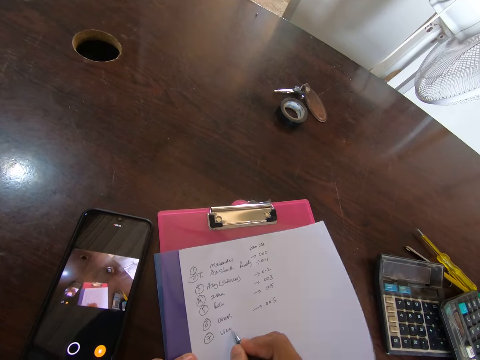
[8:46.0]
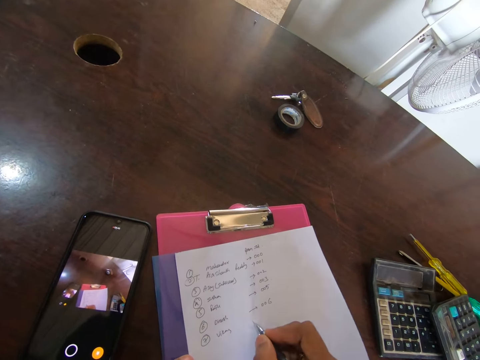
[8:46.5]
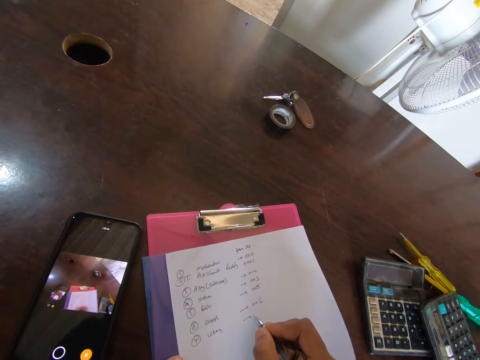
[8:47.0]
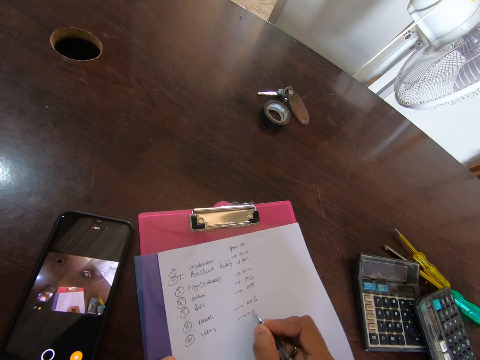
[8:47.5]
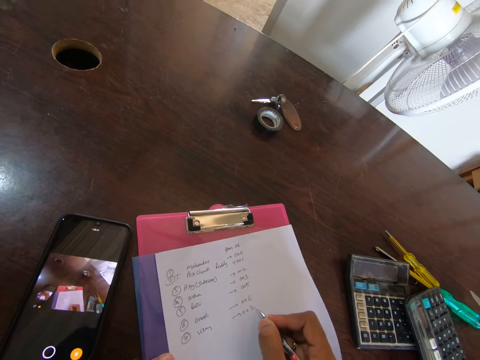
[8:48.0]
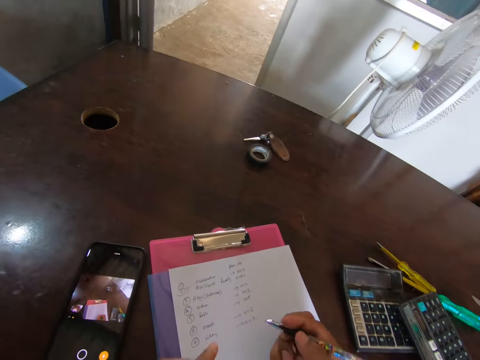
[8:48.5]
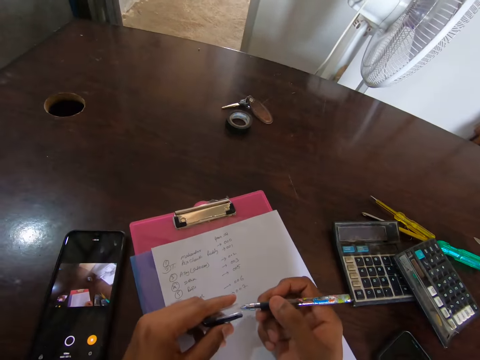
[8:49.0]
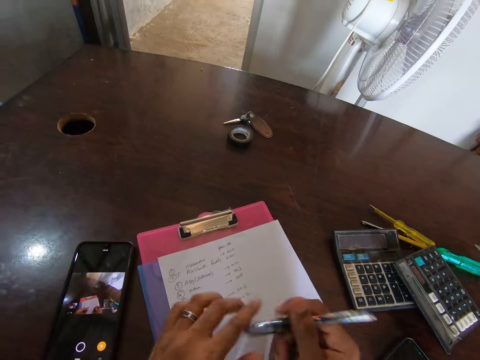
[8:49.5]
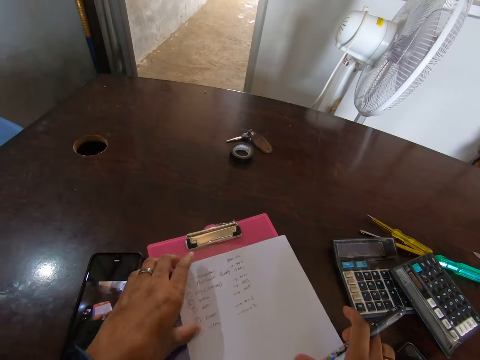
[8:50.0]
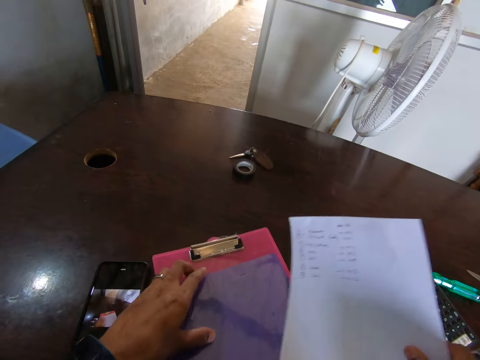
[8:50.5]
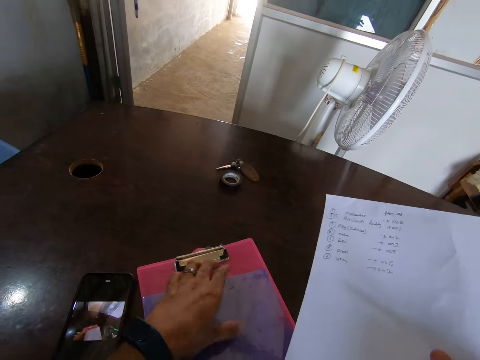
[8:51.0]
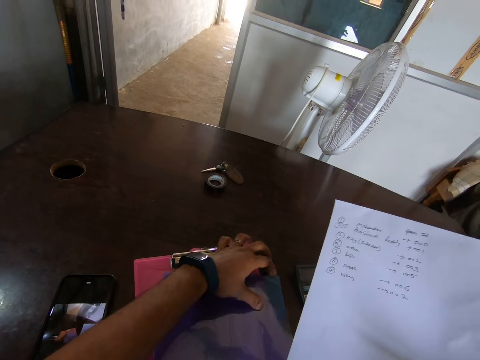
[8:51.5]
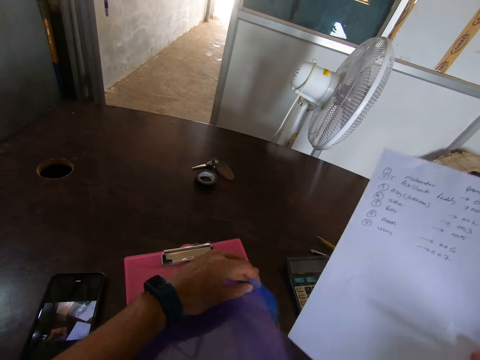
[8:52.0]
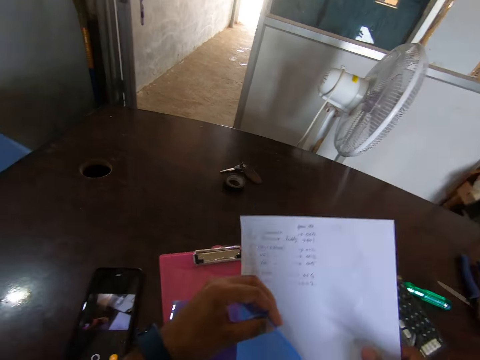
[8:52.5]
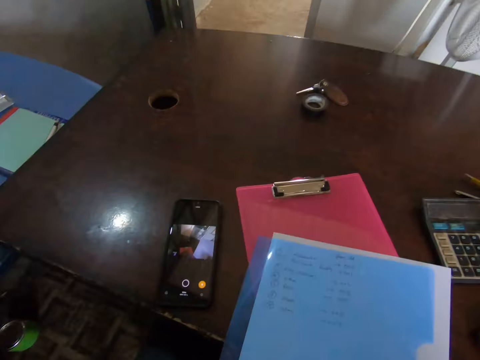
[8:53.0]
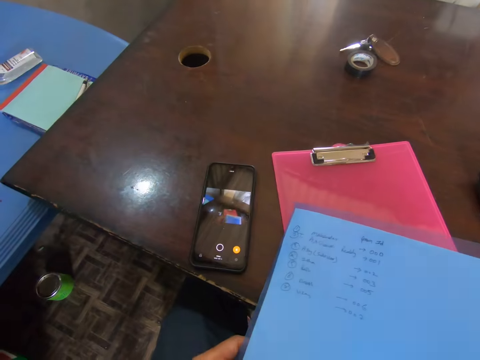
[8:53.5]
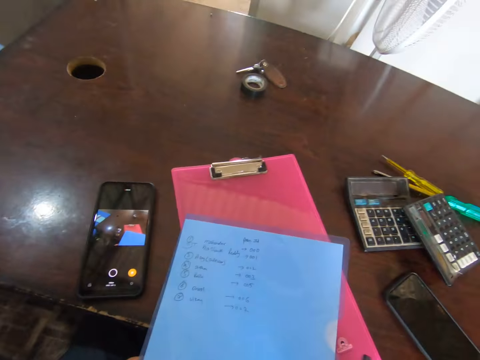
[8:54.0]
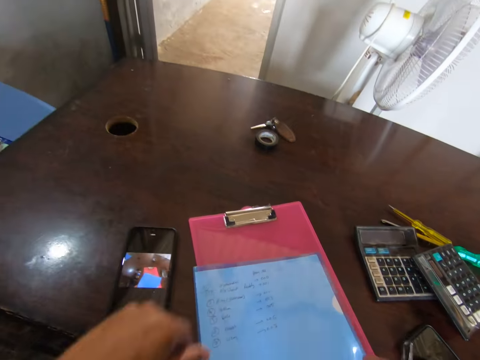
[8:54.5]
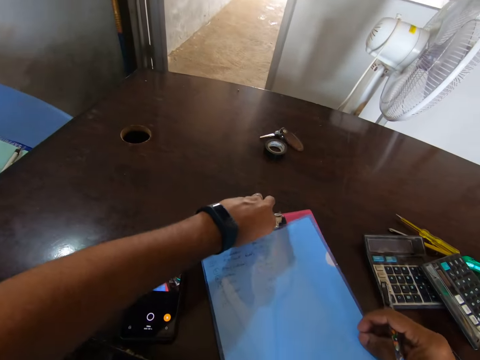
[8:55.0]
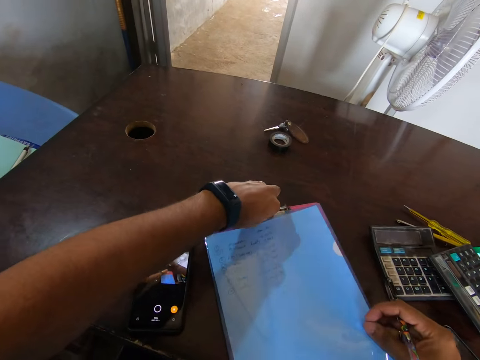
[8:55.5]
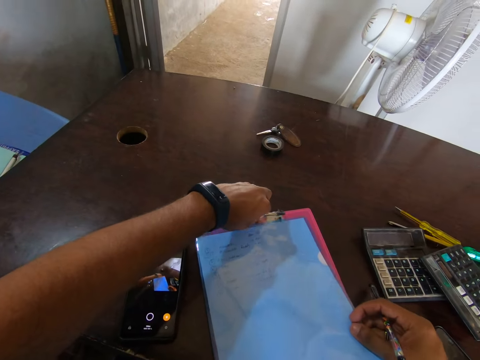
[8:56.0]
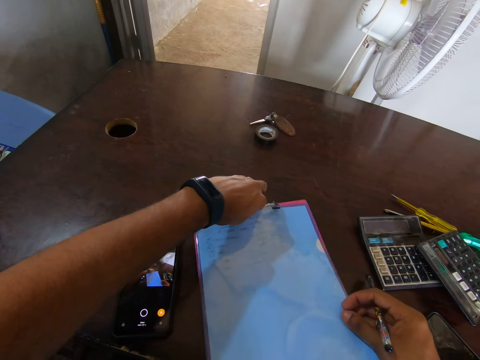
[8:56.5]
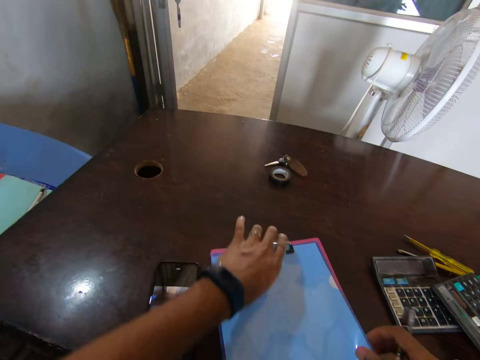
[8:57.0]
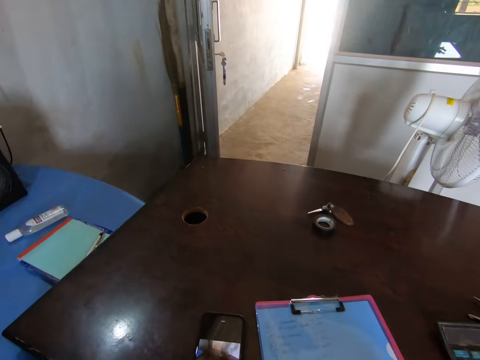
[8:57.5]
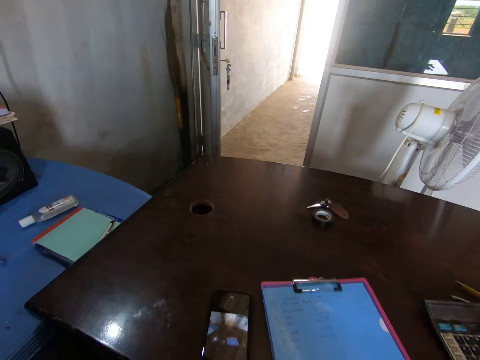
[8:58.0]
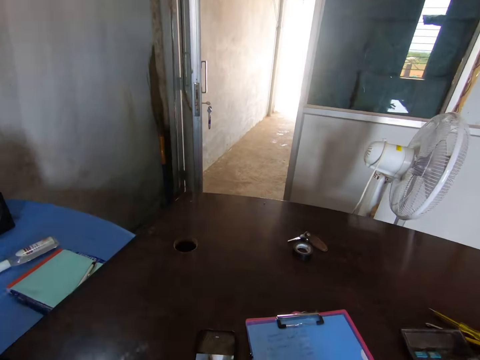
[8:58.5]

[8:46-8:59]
The camera wearer closes the pen. They pick up the paper, open the cover and place the paper in the cover. They open the board's clip, put the paper under the clip, and hold the paper in the cover on the clipboard.

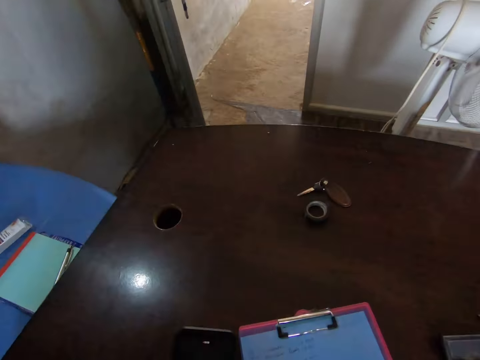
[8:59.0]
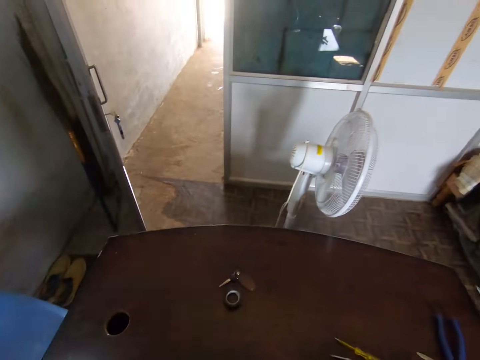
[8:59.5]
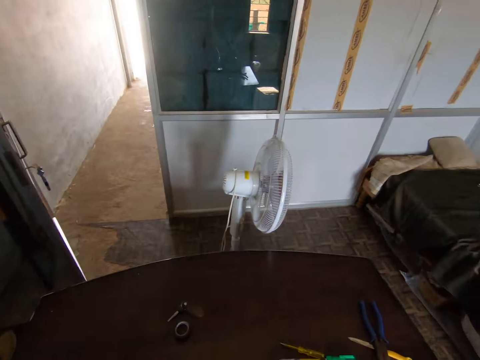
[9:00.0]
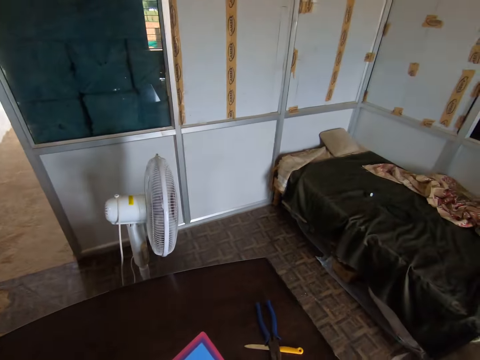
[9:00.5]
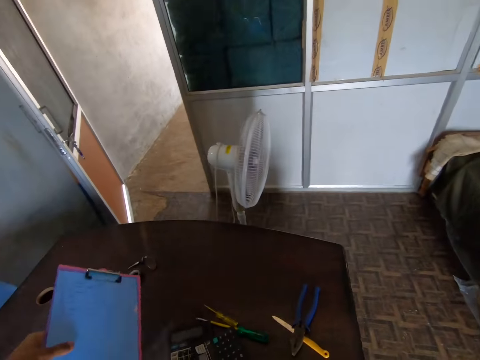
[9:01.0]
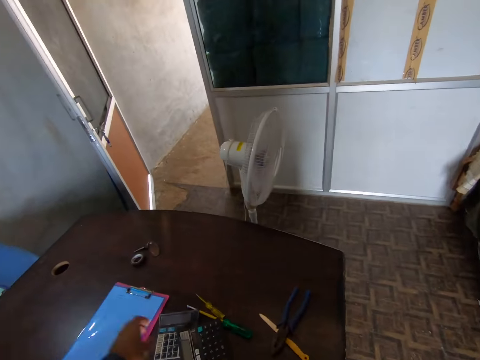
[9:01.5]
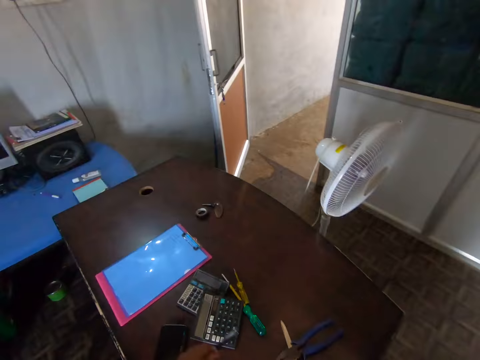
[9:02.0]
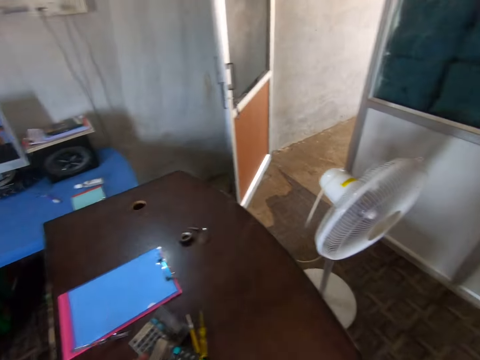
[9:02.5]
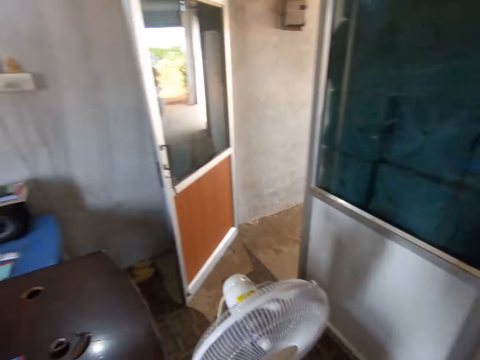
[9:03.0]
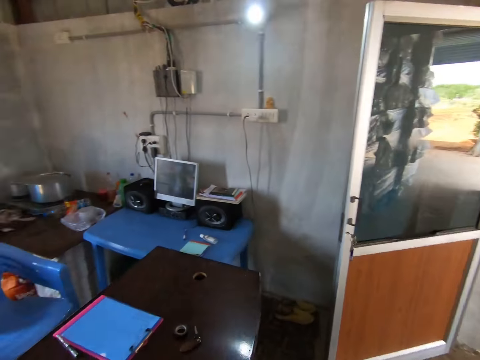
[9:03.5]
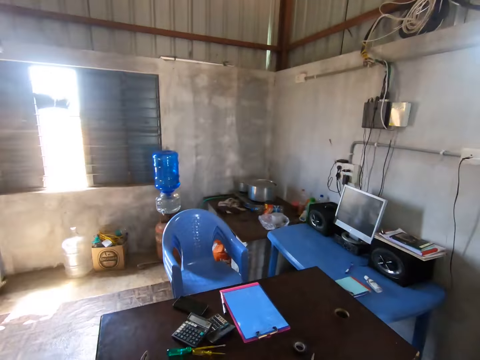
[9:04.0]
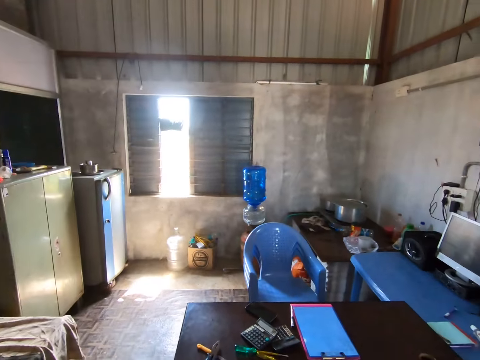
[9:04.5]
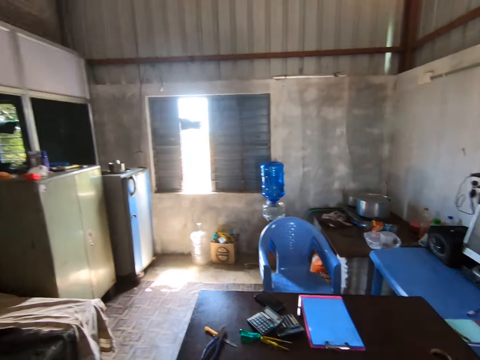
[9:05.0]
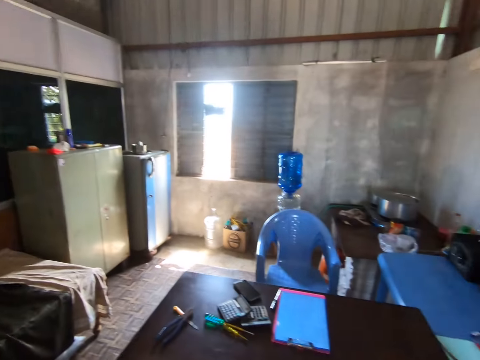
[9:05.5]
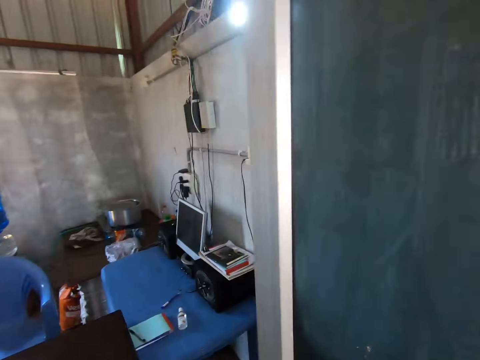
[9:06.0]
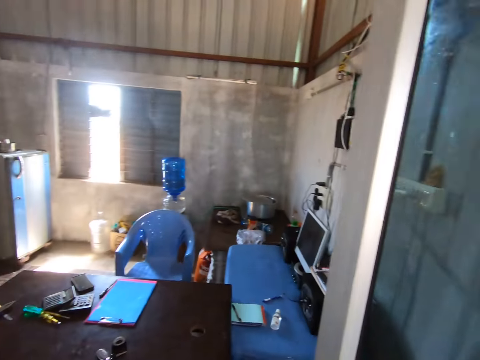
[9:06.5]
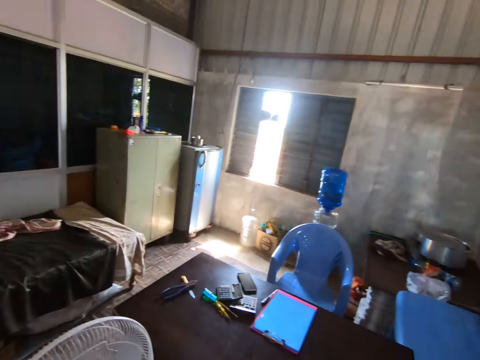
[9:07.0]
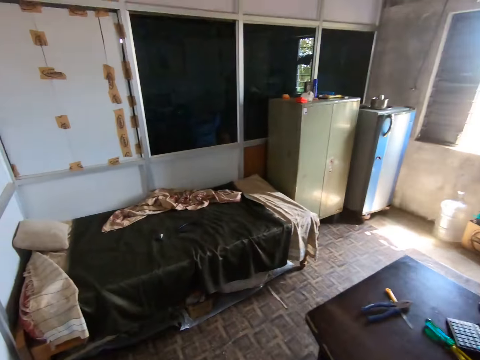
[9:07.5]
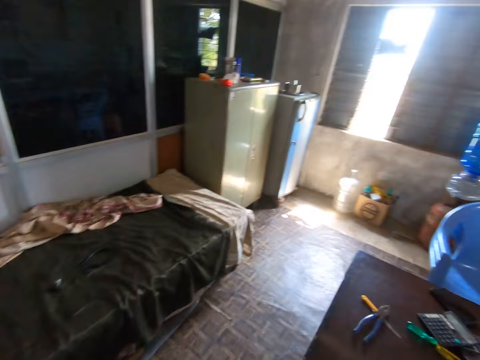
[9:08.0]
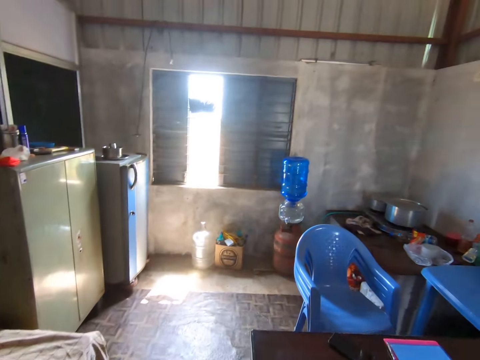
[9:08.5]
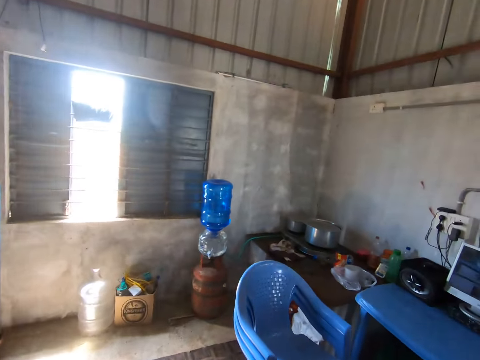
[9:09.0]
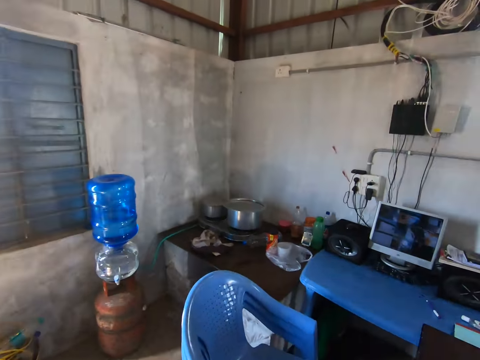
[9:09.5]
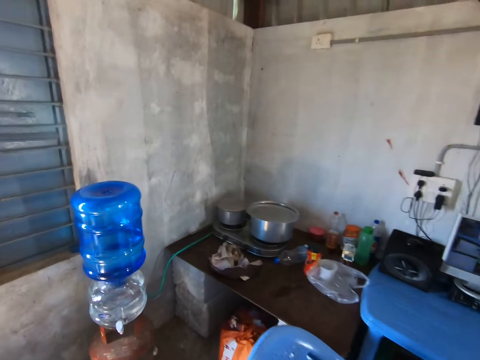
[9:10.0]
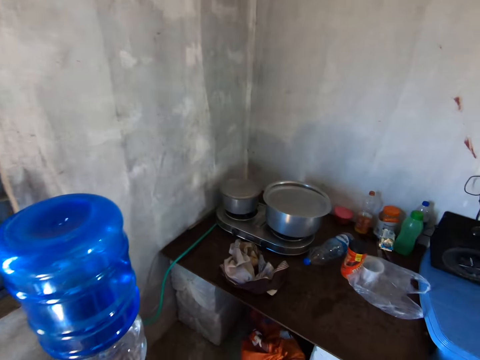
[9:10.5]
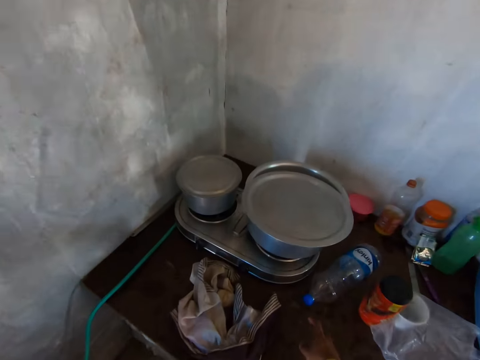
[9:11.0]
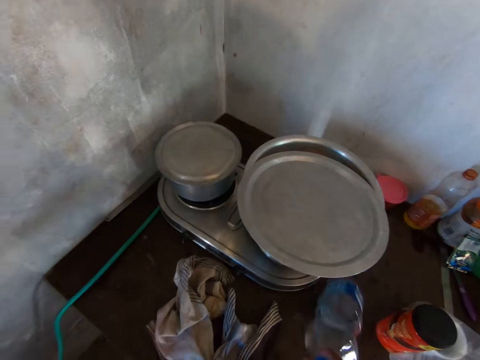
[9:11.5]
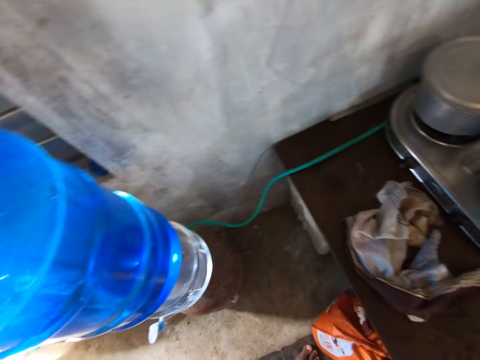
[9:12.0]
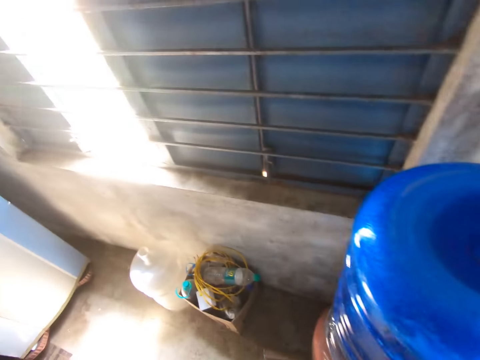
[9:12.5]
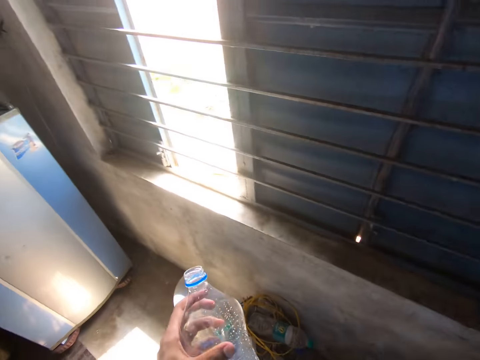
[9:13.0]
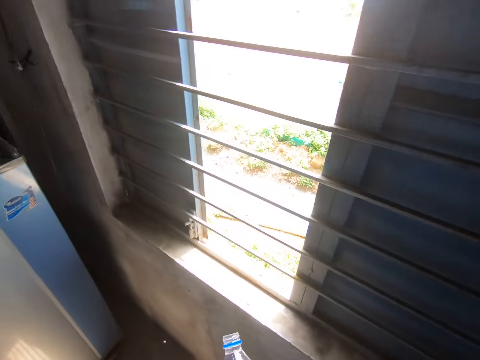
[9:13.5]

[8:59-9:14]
The camera wearer looks around. They drop the clipboard on the table, drop the pen on the table, move around the office, and pick up a bottle of water.
